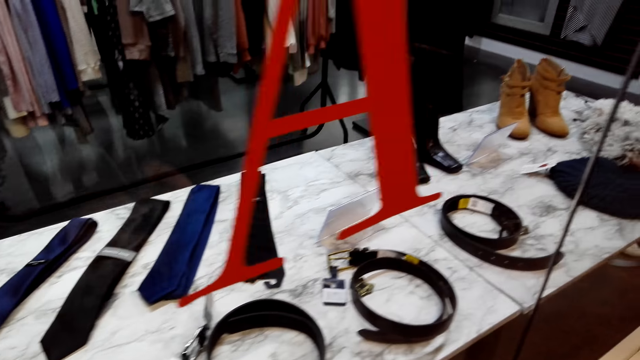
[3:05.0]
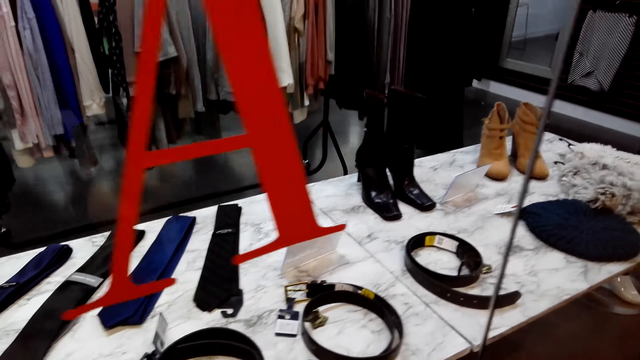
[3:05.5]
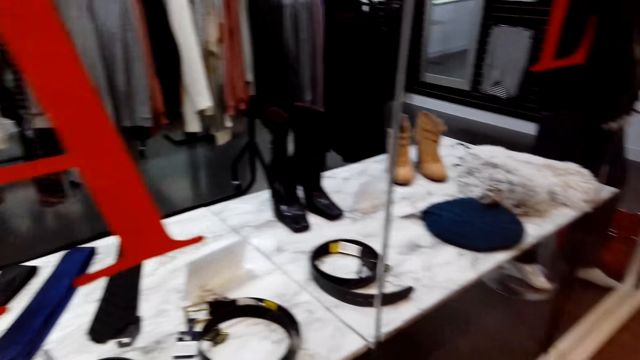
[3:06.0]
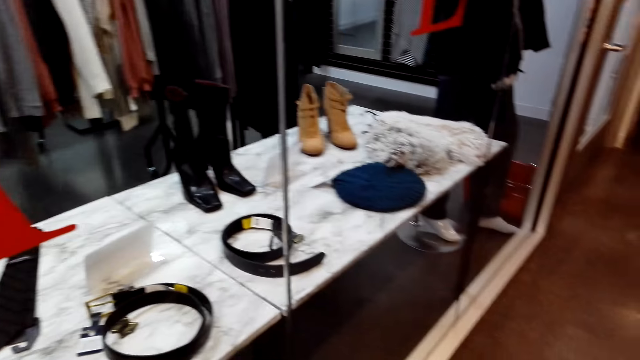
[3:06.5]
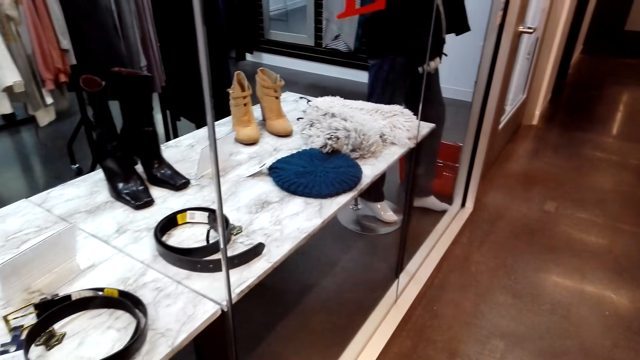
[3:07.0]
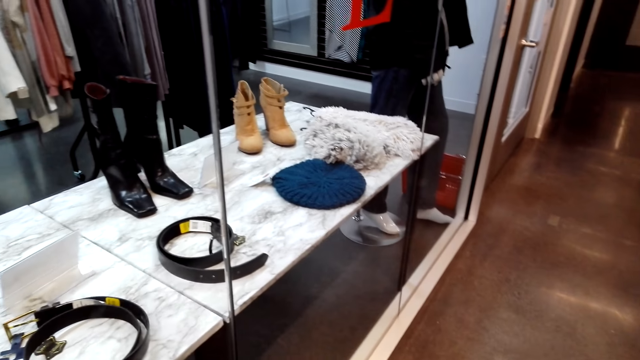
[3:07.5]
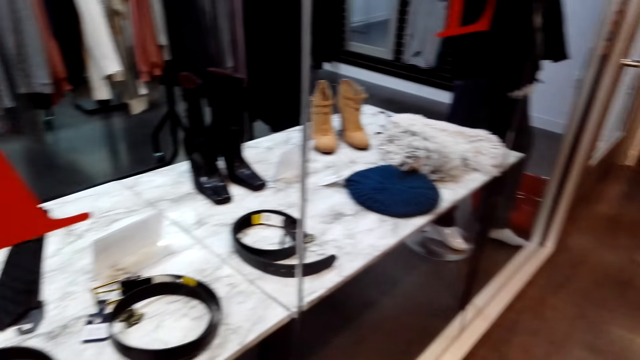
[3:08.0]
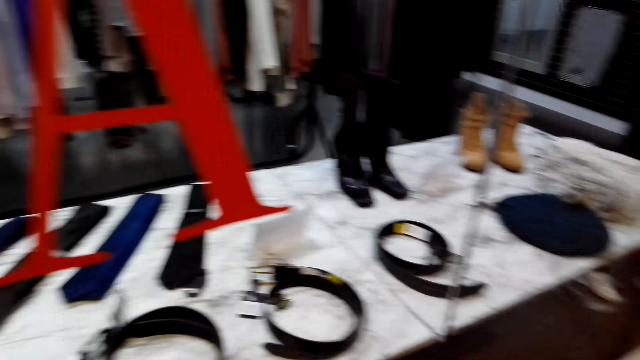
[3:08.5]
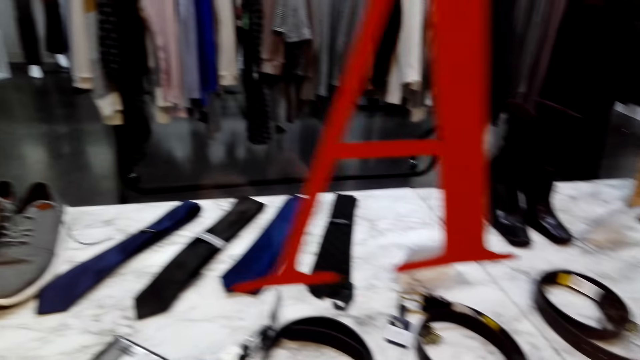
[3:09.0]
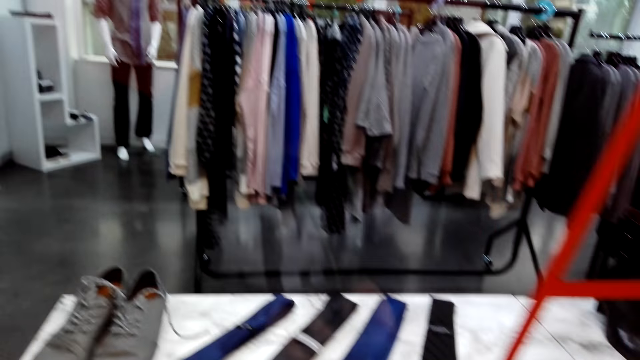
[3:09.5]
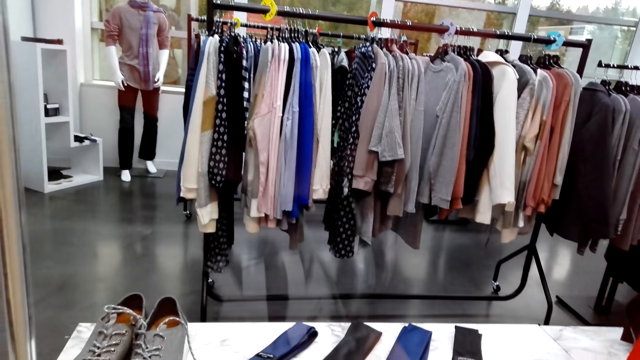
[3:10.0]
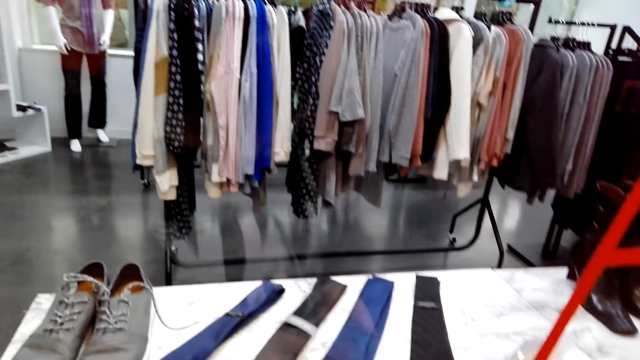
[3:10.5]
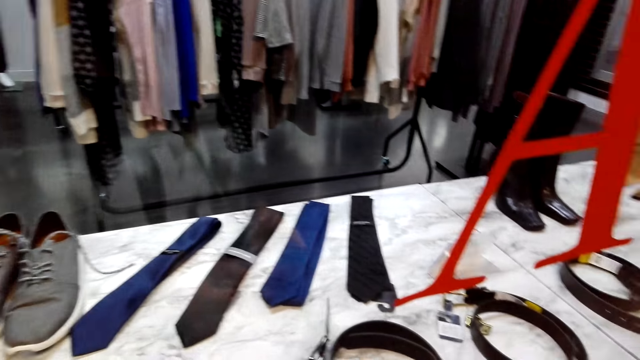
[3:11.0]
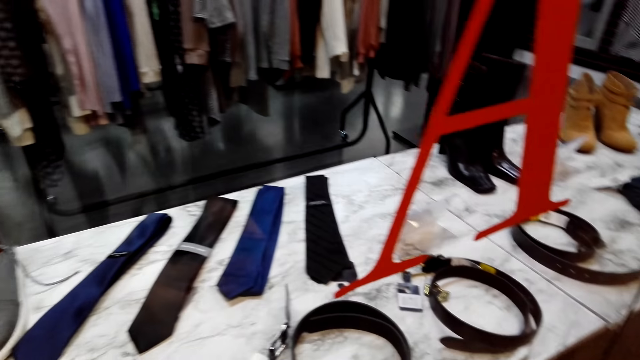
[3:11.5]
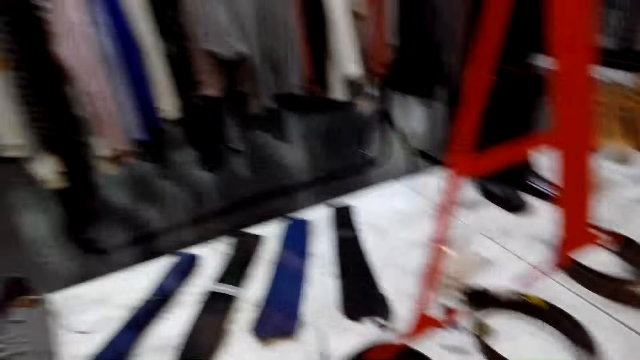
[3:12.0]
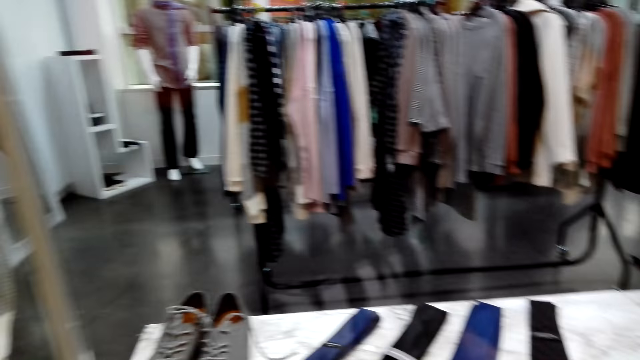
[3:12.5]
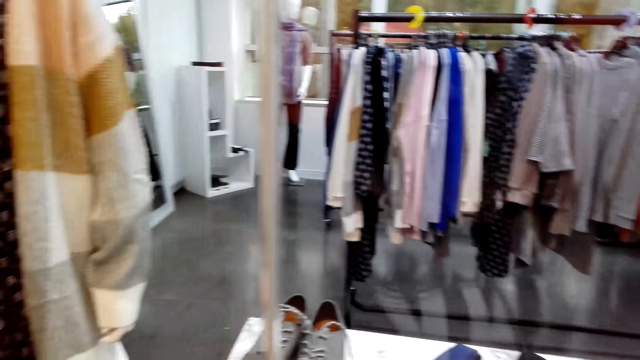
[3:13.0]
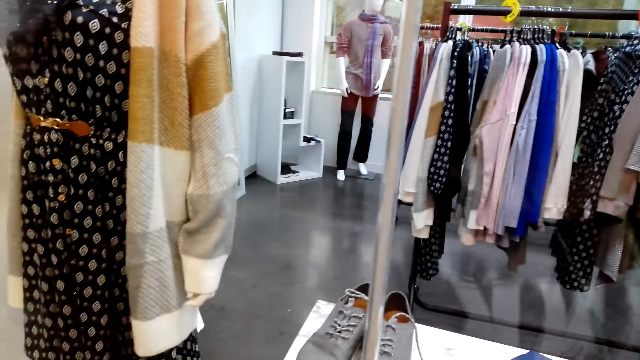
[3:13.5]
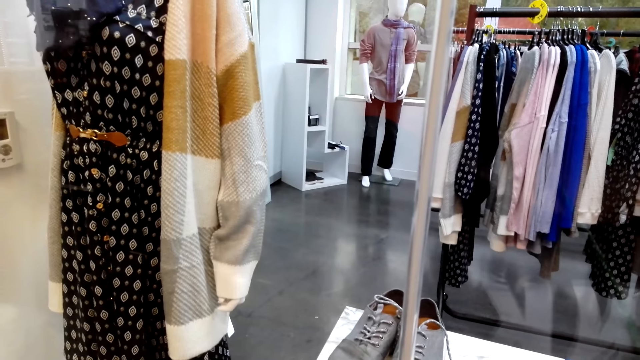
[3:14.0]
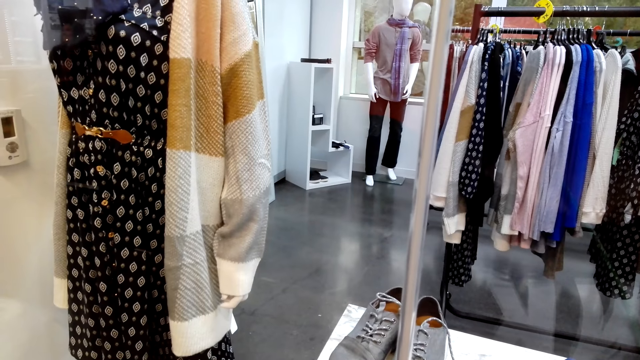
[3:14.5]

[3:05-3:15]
The camera wearer stares at the belts on the table. They look around.

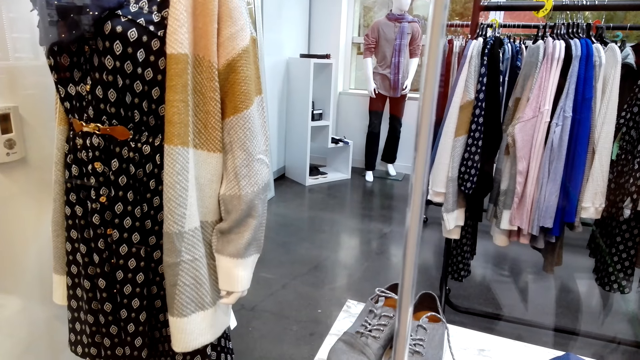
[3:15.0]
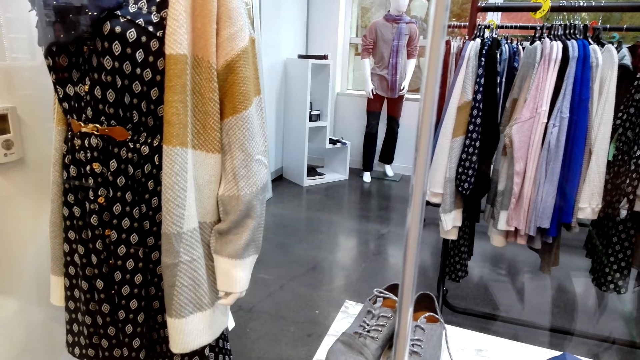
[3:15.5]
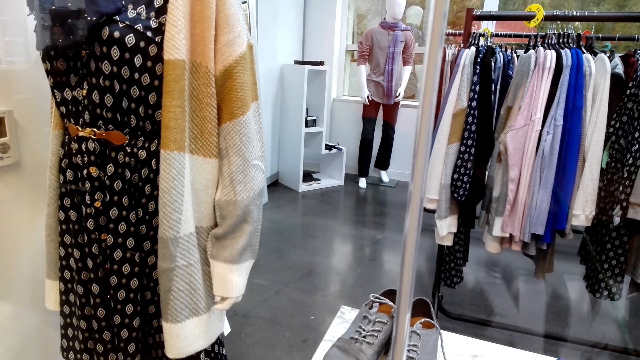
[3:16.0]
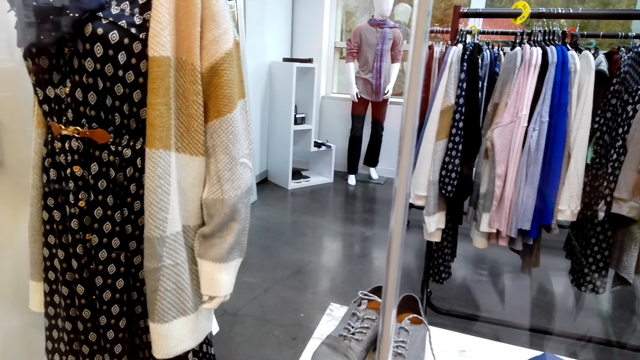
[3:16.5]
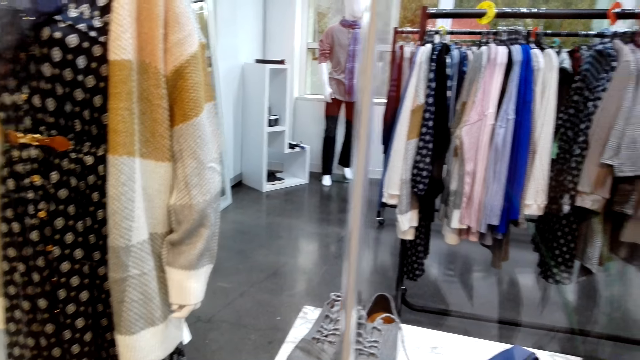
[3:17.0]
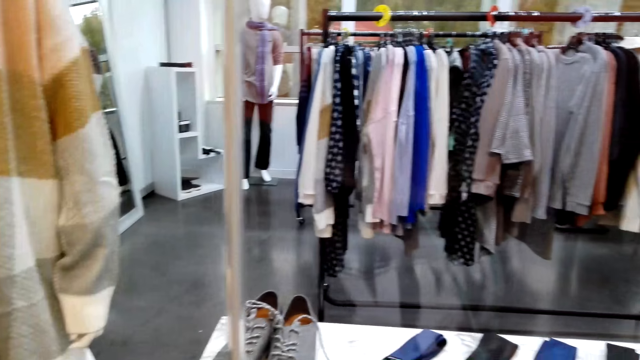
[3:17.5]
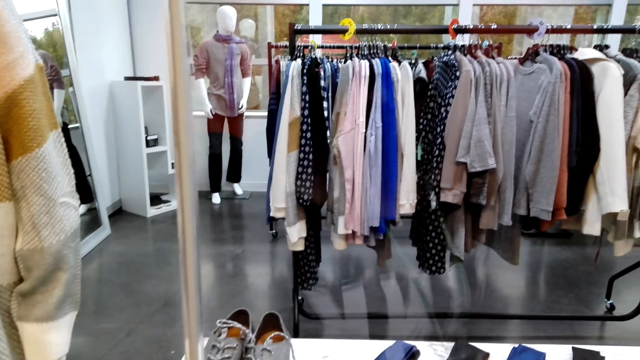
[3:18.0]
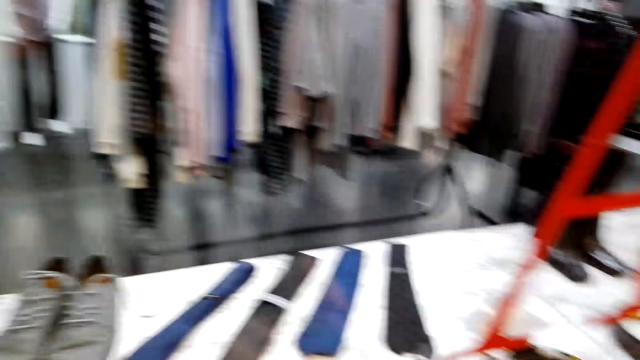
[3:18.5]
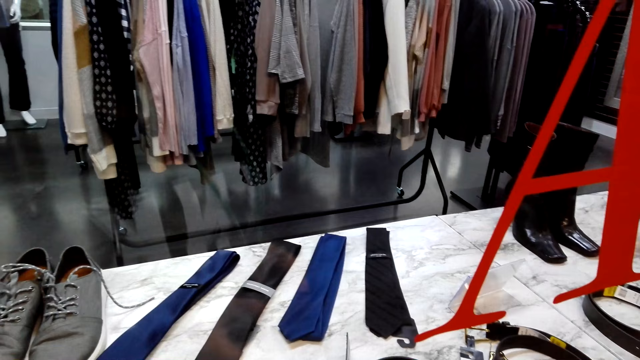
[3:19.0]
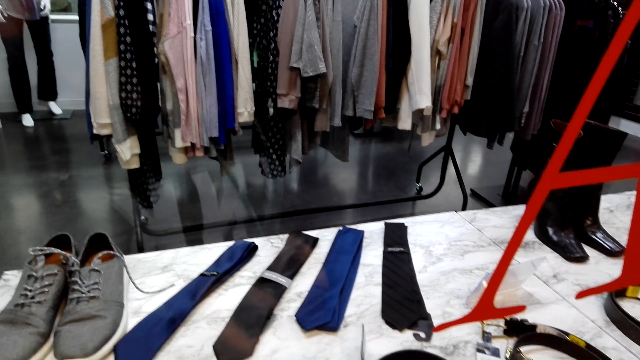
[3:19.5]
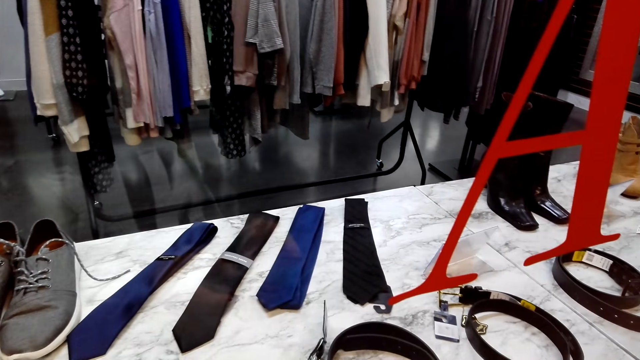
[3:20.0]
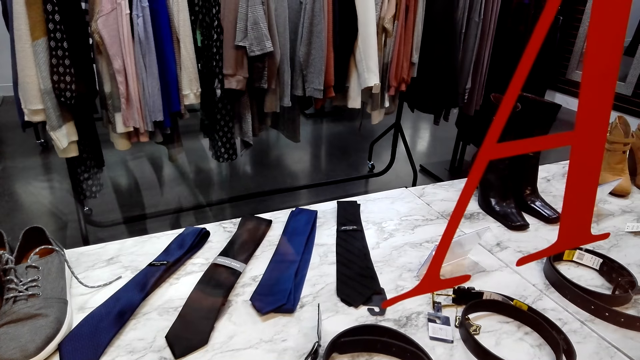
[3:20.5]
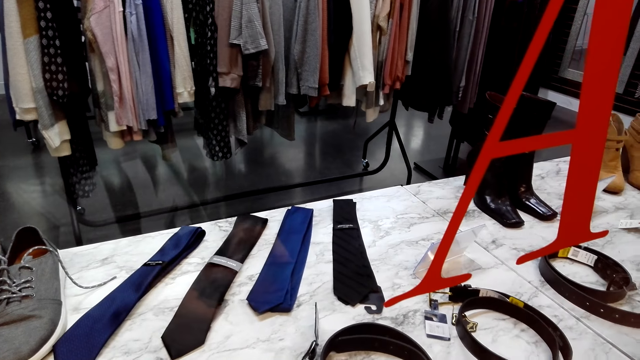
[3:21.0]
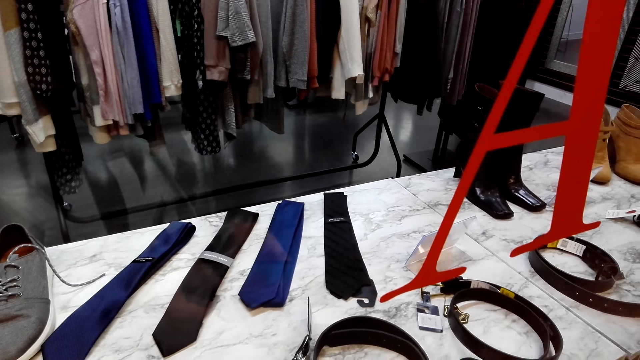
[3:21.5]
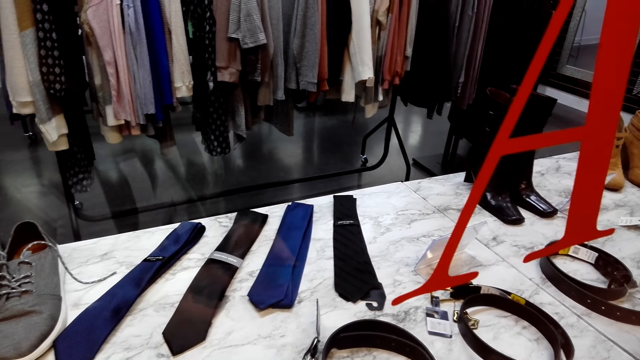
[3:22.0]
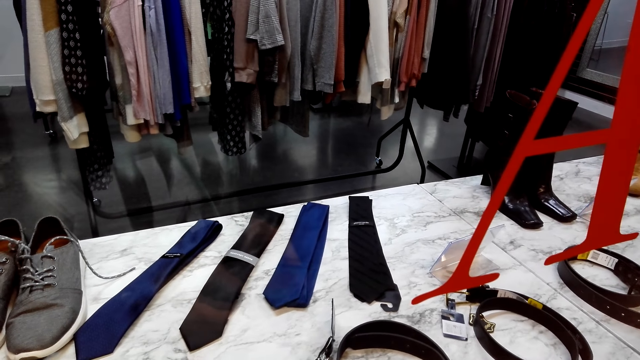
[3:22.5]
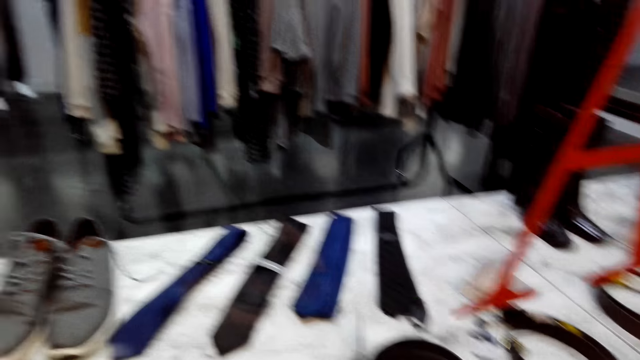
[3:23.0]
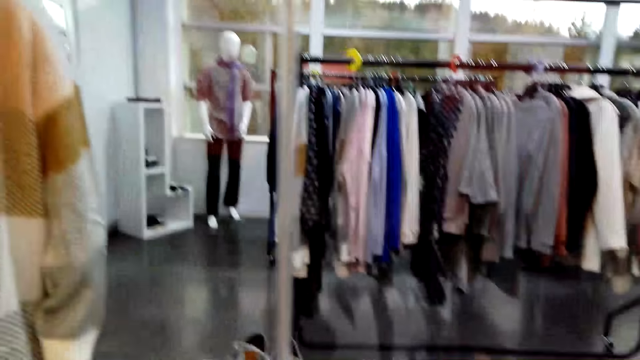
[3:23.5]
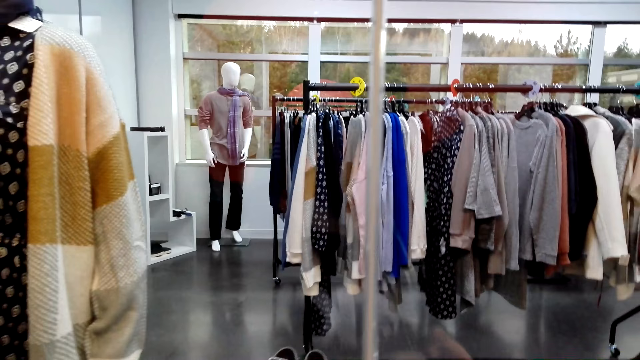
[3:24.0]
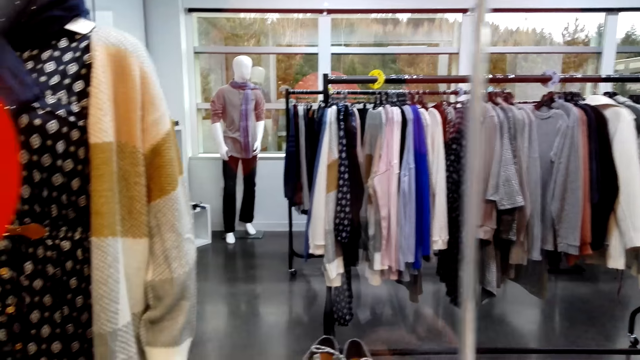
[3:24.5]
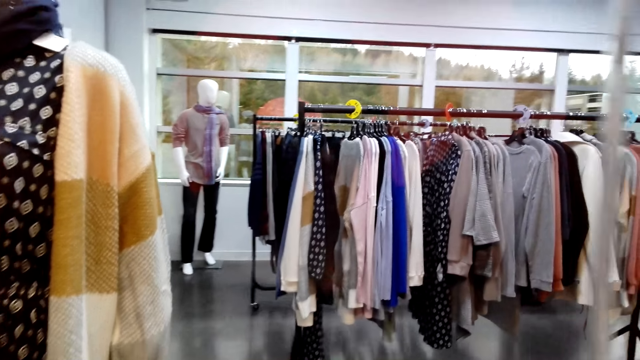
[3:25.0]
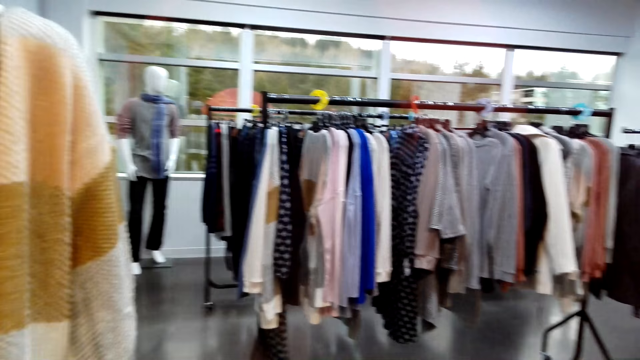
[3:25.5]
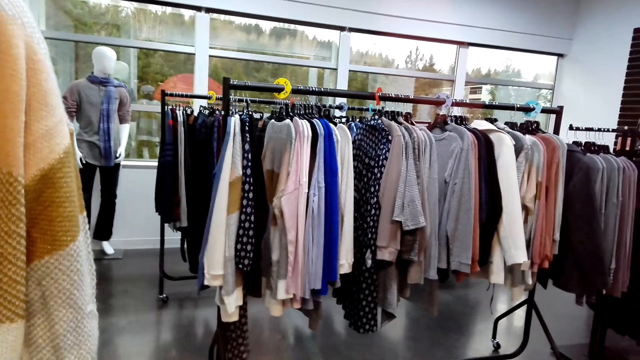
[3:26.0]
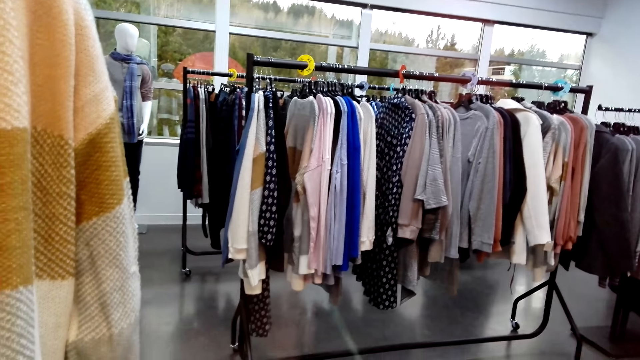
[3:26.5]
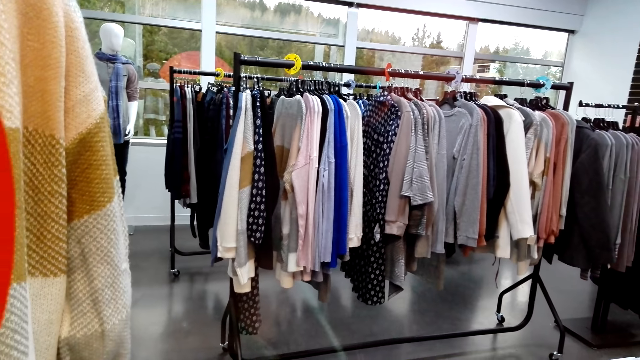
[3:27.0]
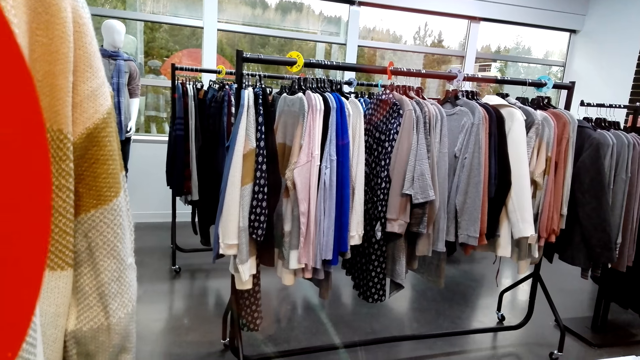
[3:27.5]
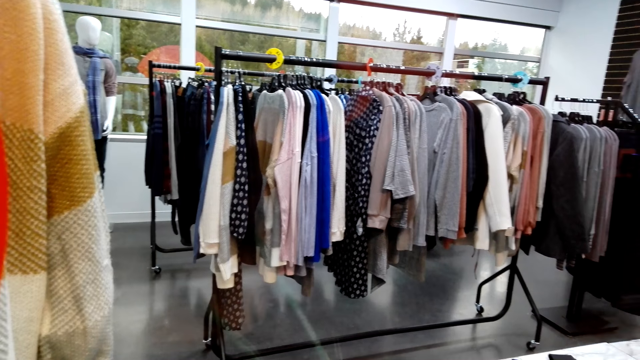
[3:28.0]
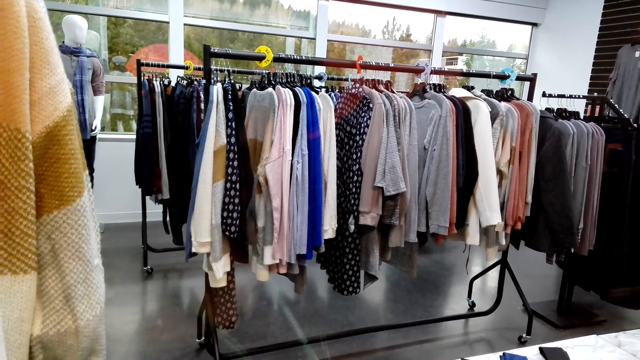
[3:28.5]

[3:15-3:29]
The camera wearer stares at the cloths on the hanger. They move around.
